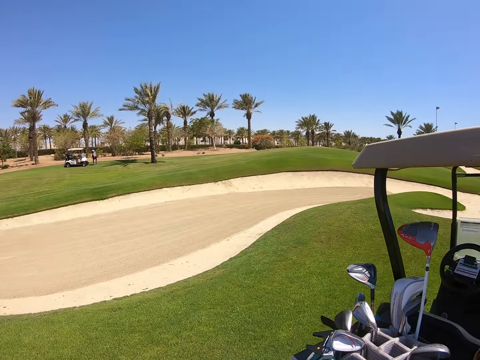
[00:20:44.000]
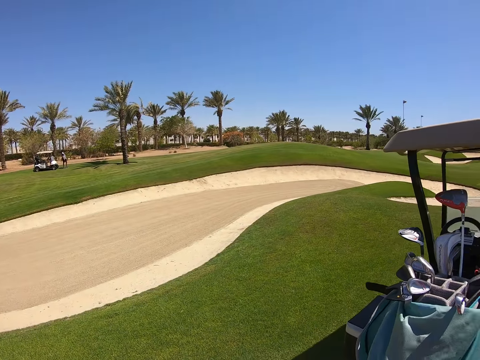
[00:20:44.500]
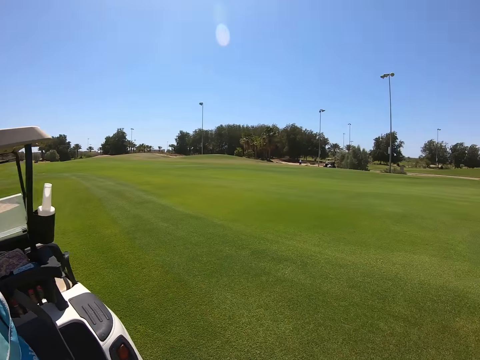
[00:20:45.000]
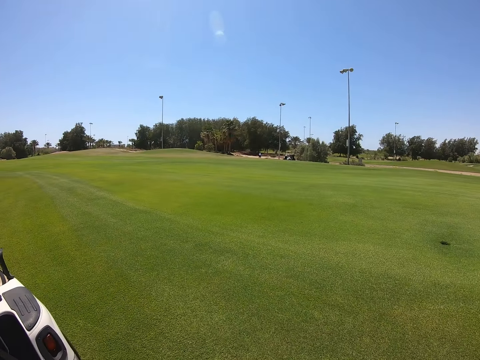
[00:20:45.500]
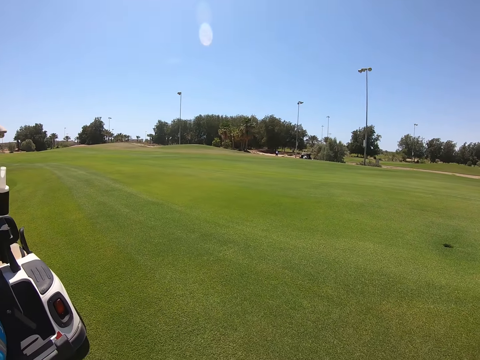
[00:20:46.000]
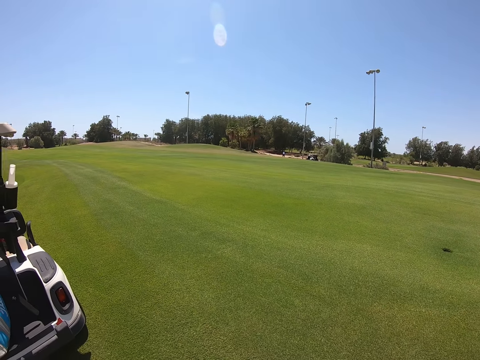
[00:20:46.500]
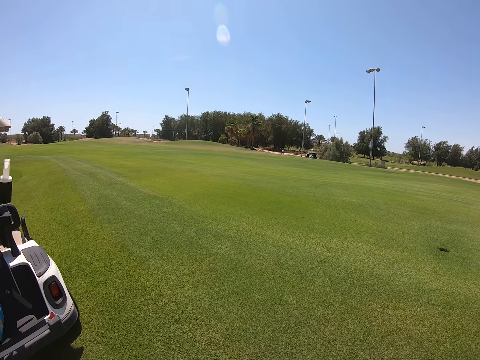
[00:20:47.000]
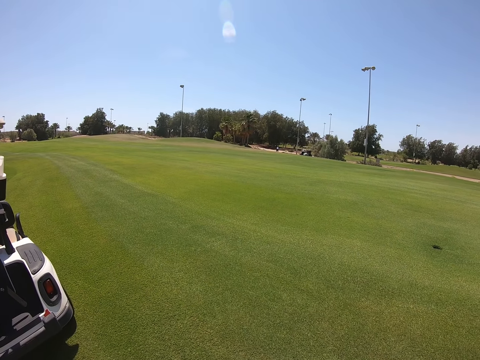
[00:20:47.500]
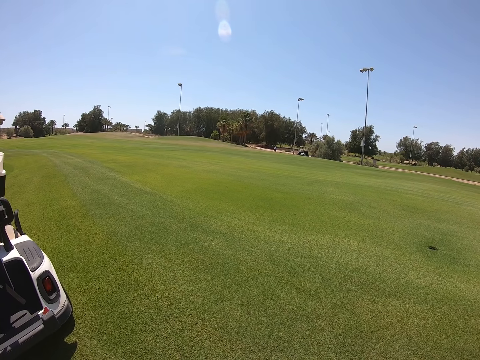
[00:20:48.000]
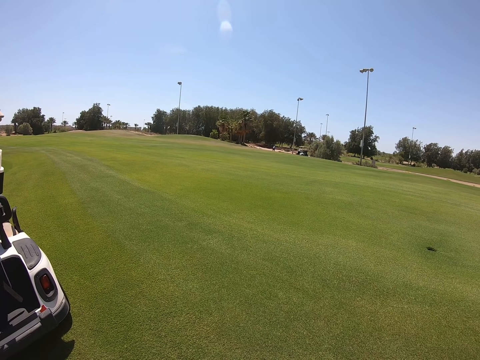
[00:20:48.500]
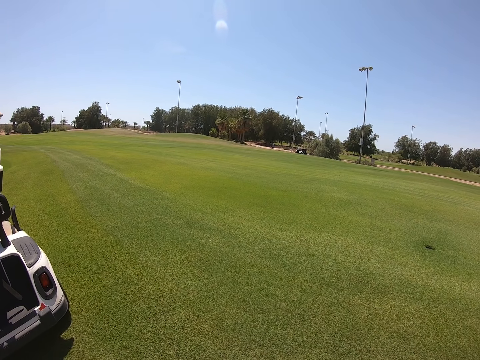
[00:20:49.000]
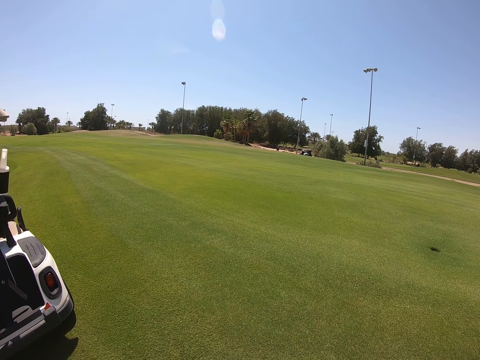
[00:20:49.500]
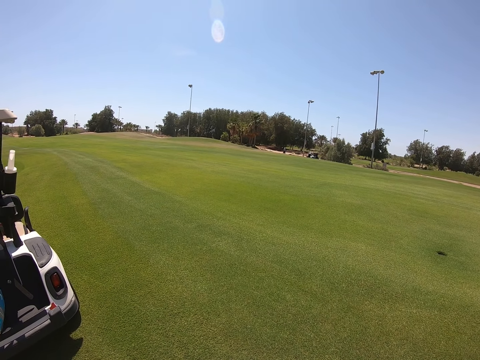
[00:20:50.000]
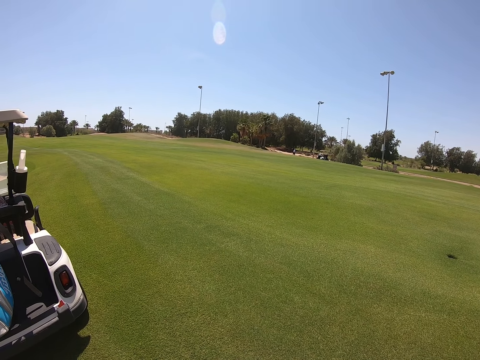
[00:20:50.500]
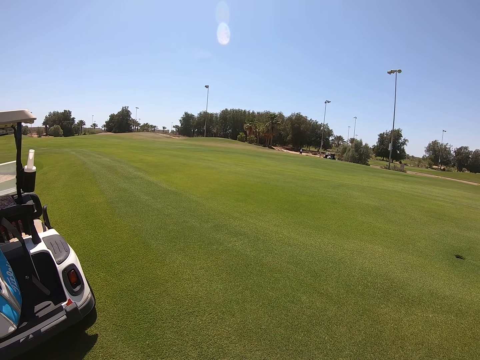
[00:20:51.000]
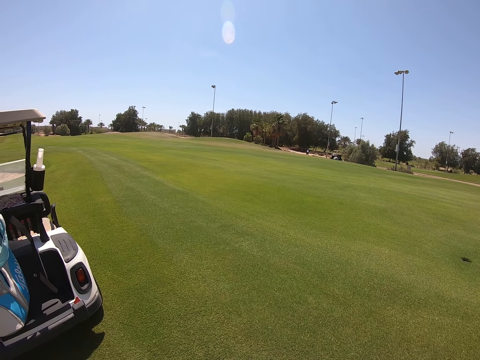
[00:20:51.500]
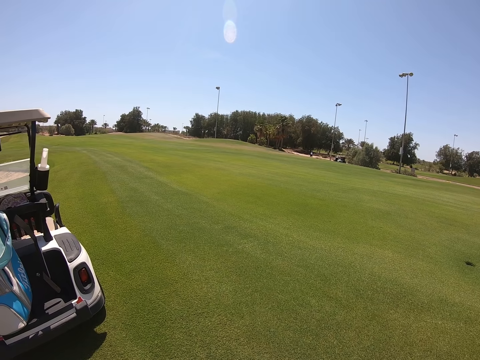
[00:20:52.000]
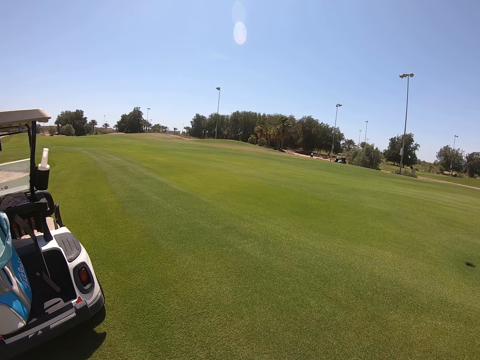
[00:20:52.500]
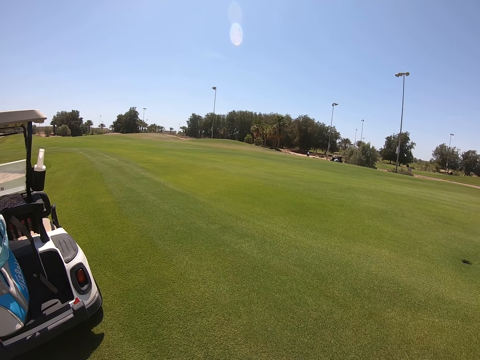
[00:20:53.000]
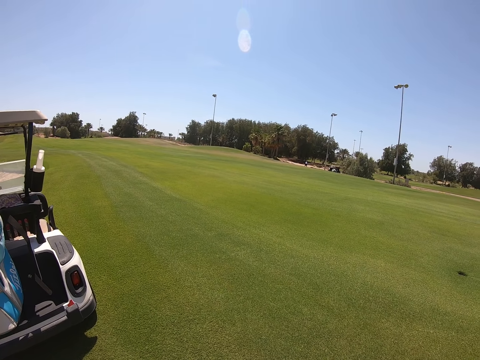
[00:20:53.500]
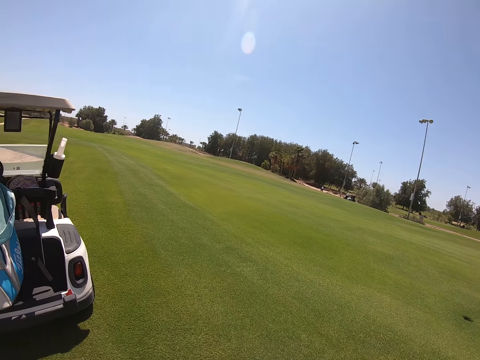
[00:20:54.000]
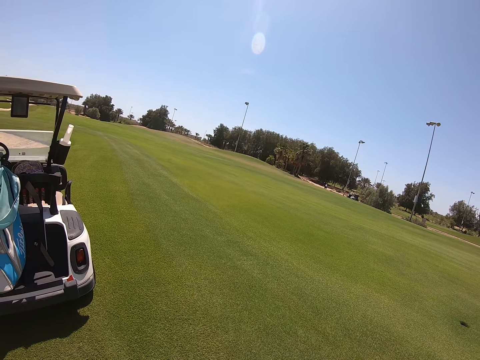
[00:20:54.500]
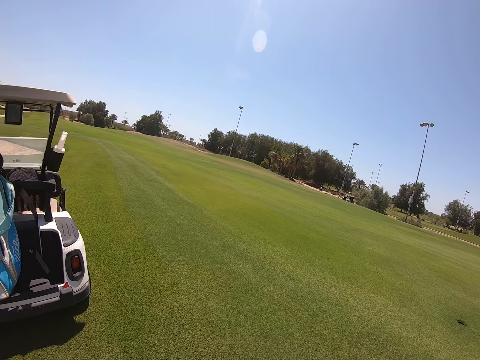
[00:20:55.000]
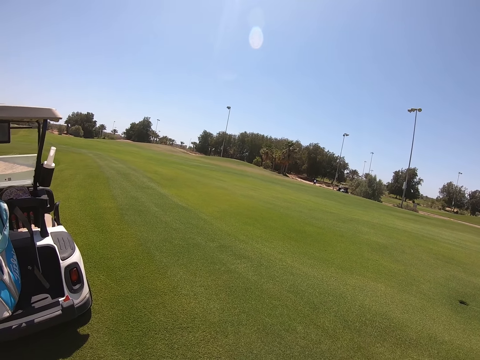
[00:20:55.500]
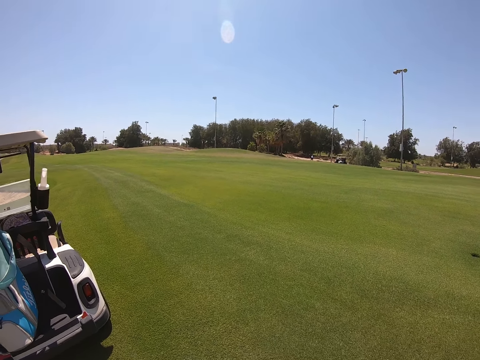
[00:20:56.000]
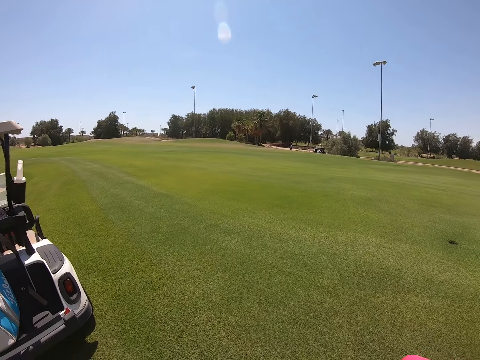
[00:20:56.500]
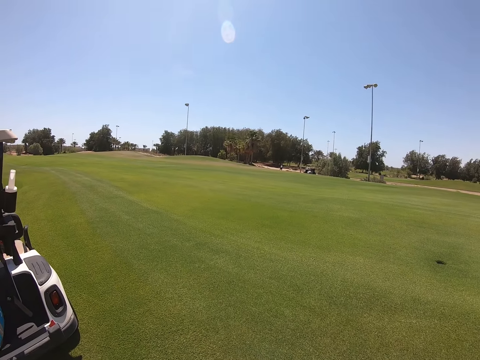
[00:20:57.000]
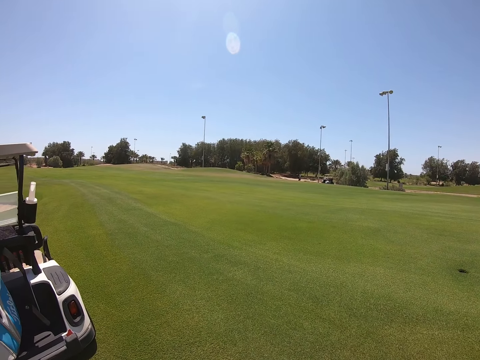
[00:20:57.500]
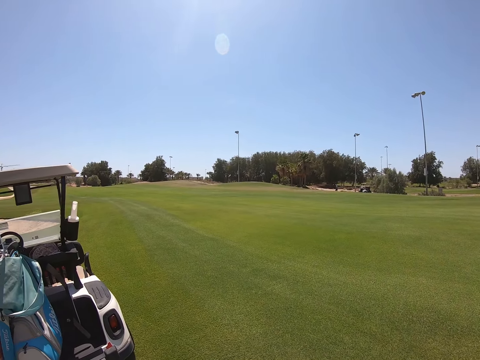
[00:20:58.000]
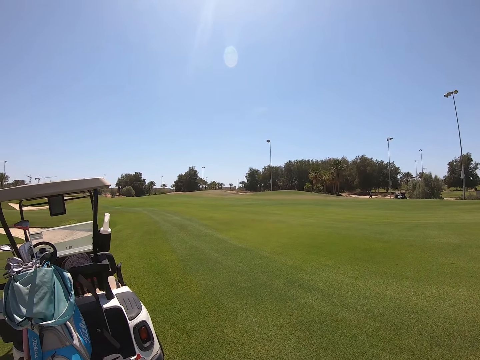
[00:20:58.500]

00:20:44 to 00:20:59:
The camera wearer moves a golf glove. They turn around. They stand. They look around. They look around again.

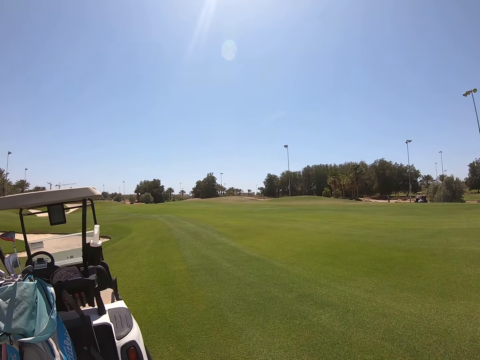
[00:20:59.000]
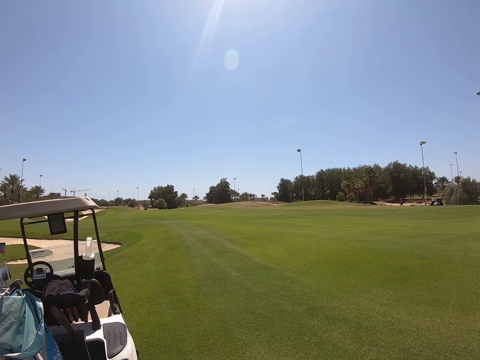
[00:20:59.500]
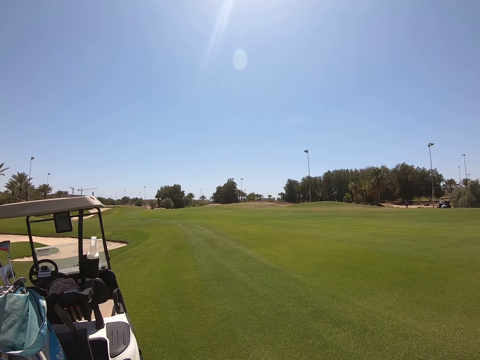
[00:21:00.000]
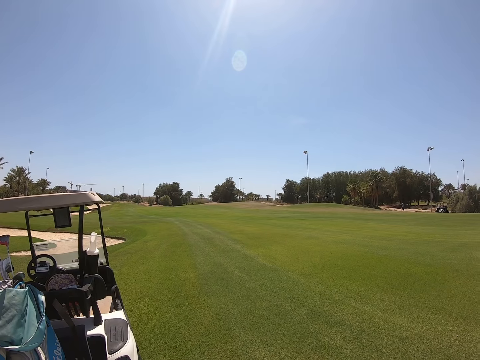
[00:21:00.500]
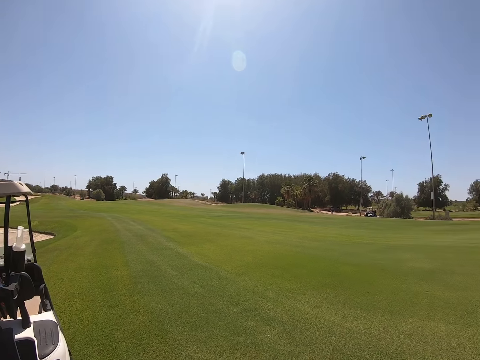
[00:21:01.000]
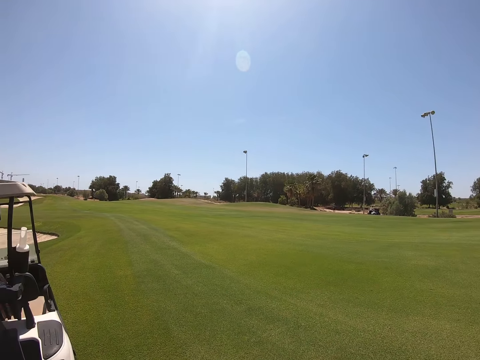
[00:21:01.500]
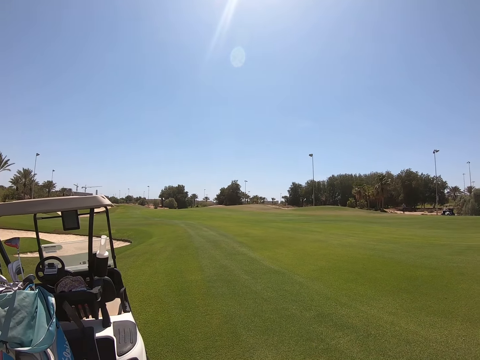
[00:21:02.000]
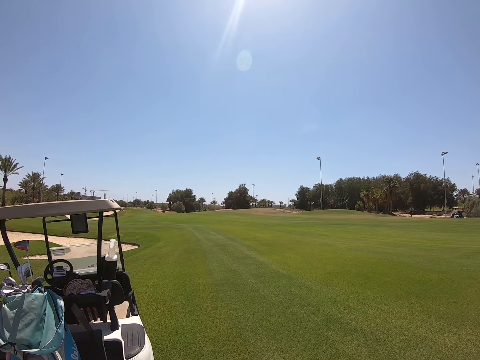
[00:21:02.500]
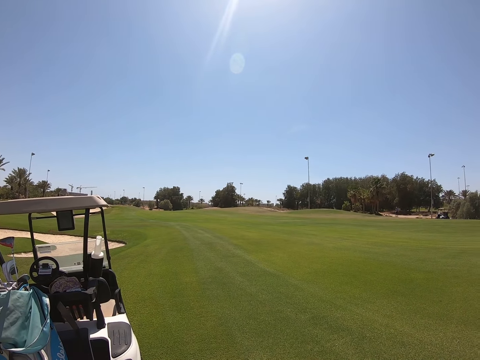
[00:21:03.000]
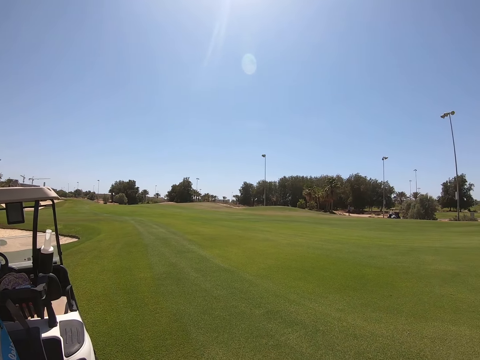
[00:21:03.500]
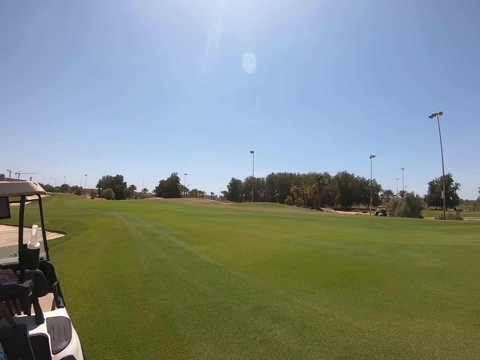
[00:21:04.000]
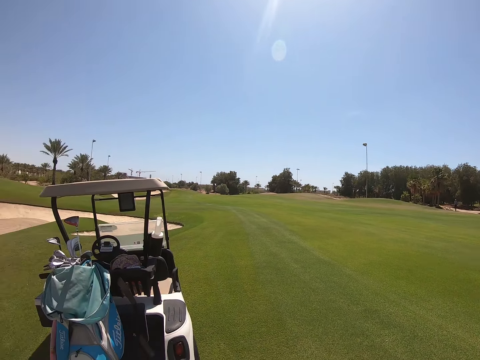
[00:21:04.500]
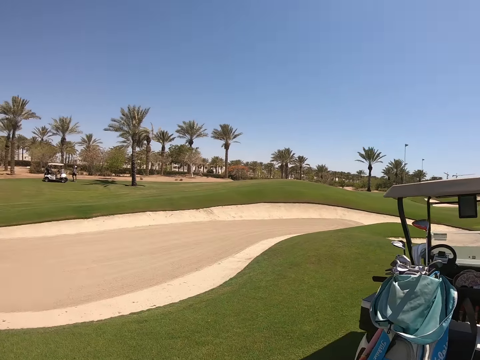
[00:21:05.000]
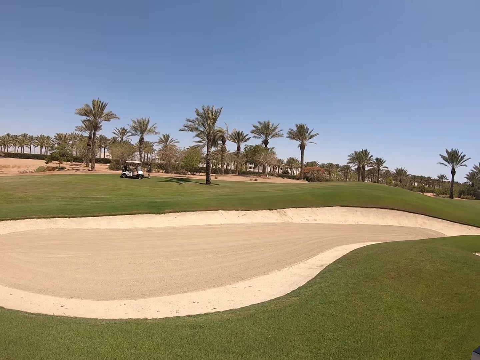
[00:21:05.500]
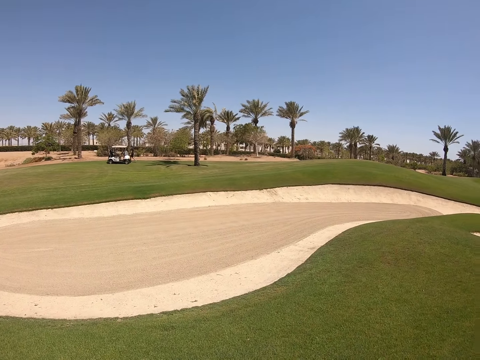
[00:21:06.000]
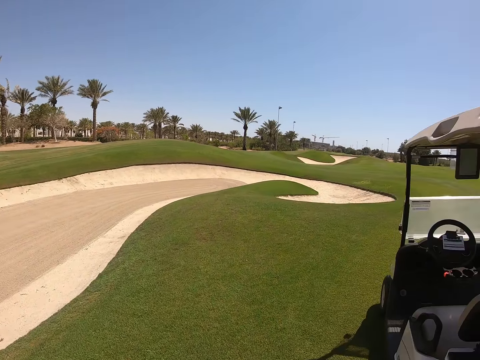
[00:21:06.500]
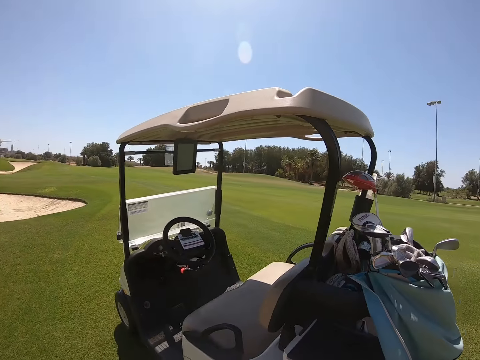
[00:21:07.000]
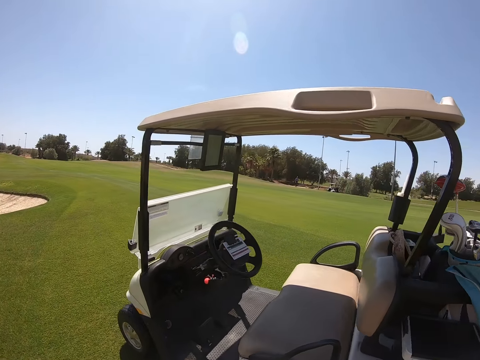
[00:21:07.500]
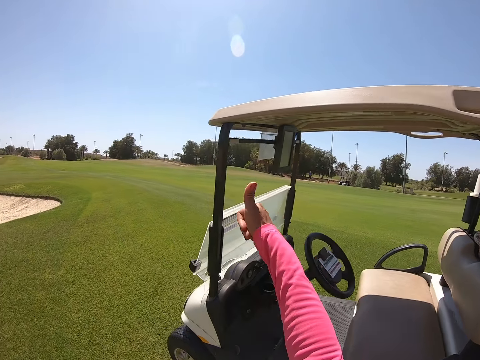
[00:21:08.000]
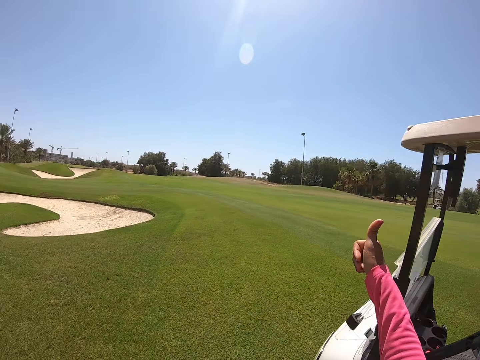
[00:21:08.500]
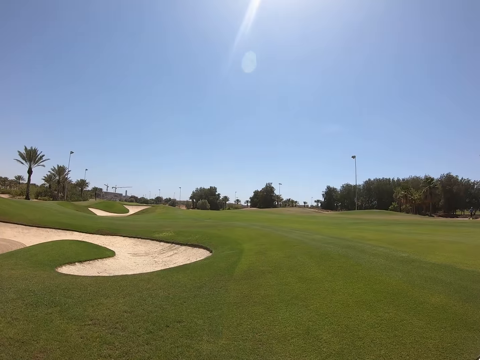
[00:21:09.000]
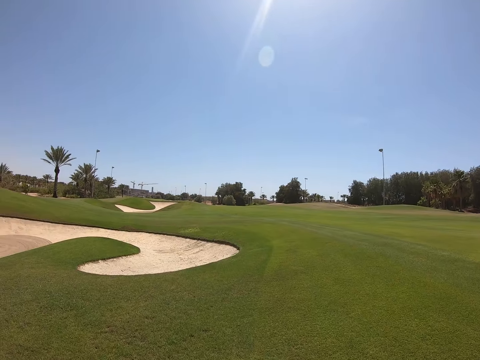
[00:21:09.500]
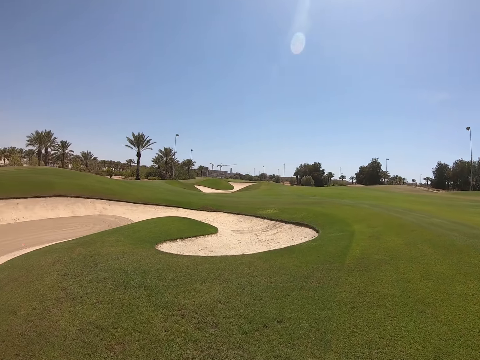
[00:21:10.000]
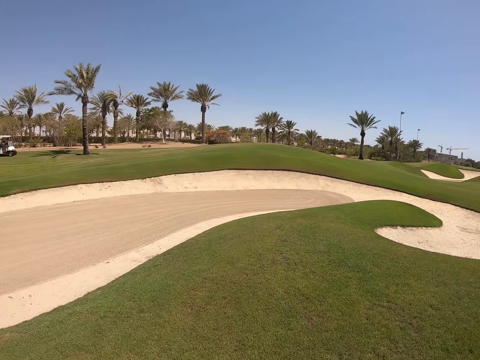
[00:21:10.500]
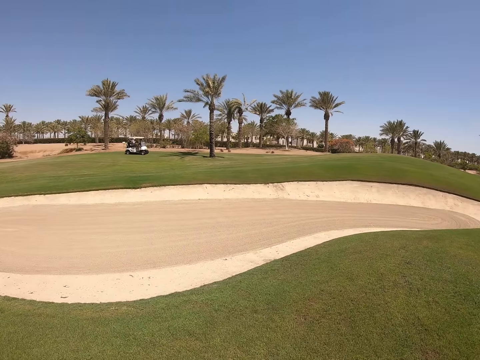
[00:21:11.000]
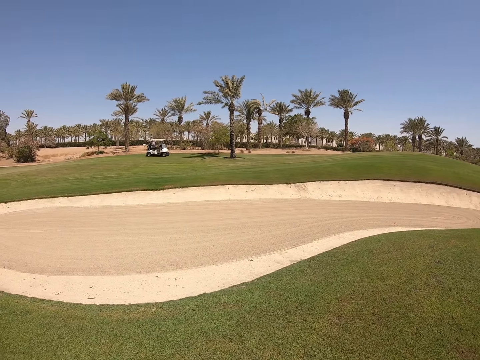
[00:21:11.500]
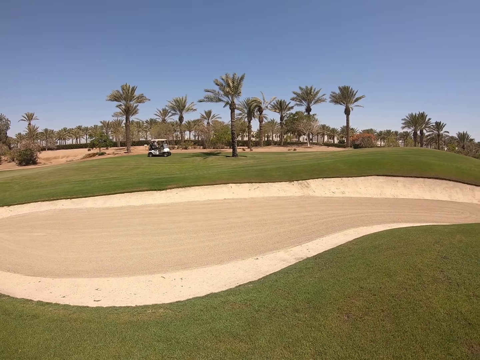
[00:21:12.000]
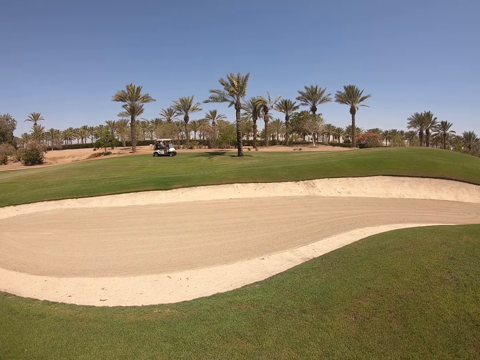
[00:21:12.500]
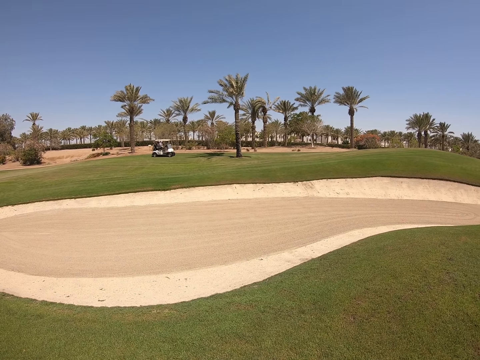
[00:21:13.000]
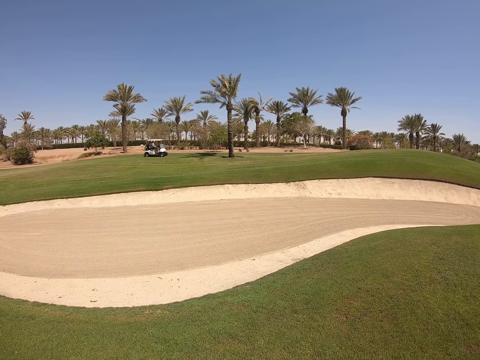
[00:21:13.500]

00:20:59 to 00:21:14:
The camera wearer walks. They lift a hand. They give a thumbs up. They turn around. They look around.
